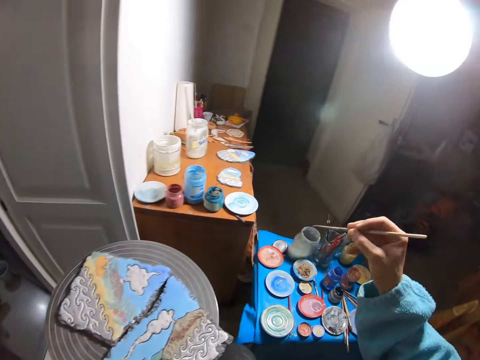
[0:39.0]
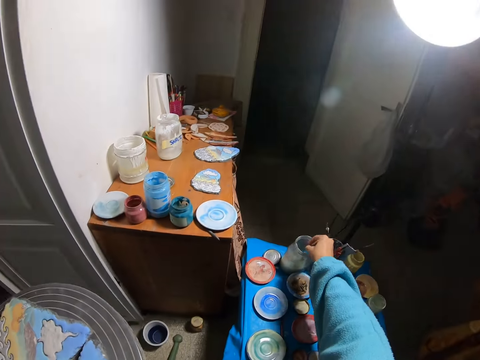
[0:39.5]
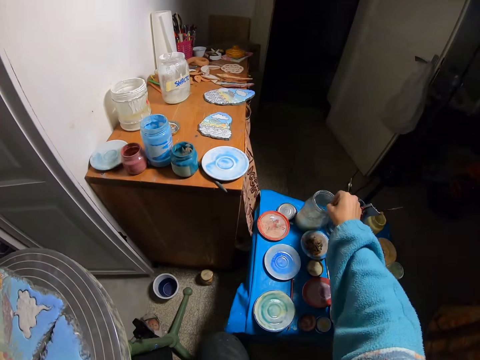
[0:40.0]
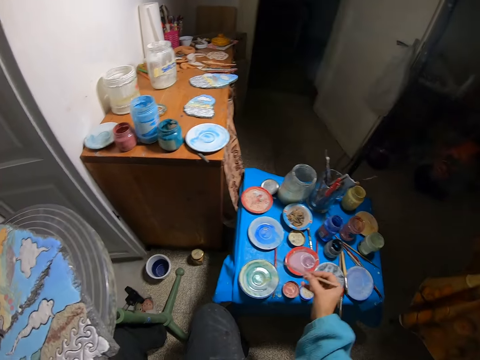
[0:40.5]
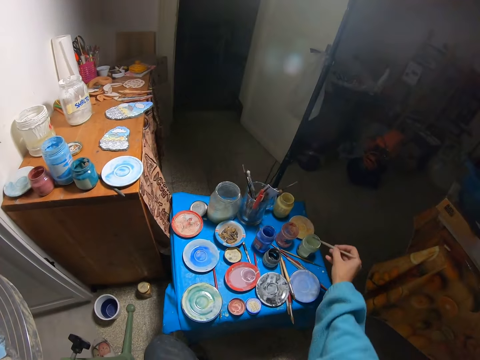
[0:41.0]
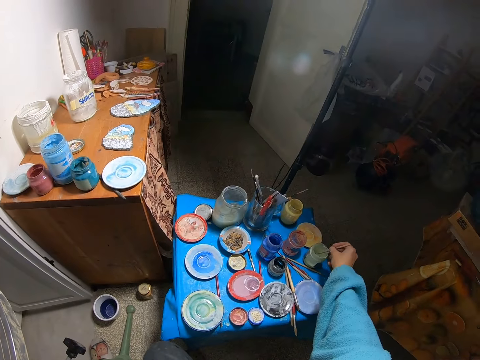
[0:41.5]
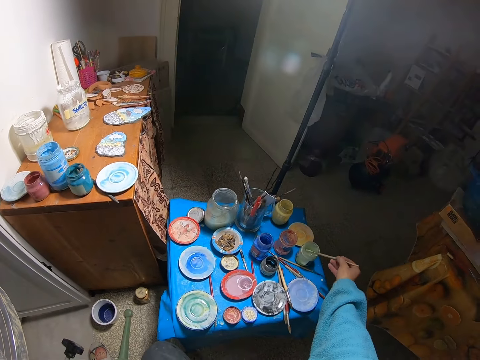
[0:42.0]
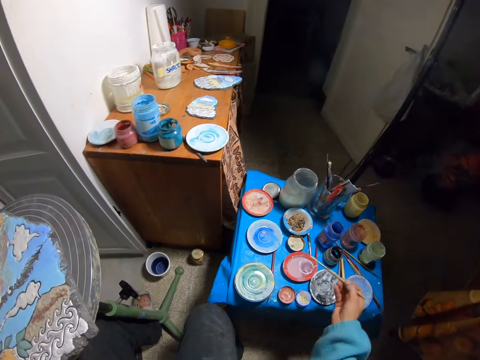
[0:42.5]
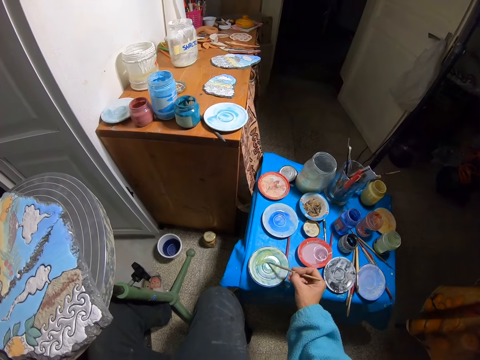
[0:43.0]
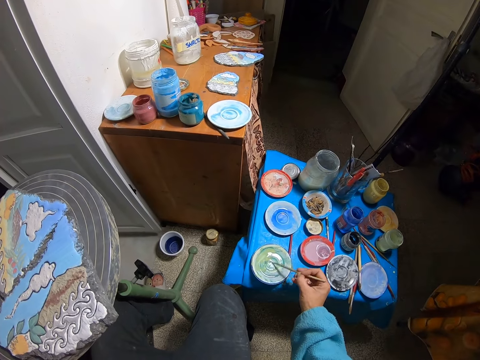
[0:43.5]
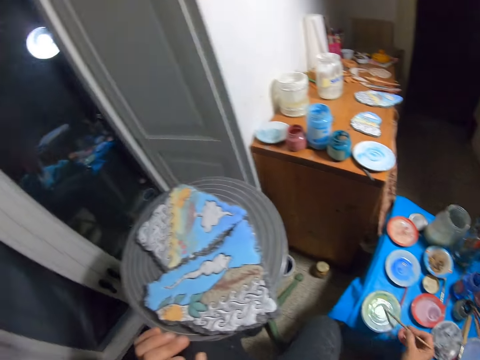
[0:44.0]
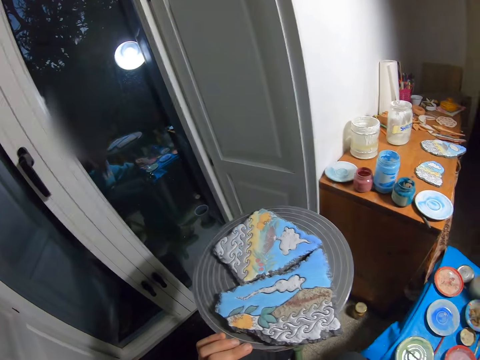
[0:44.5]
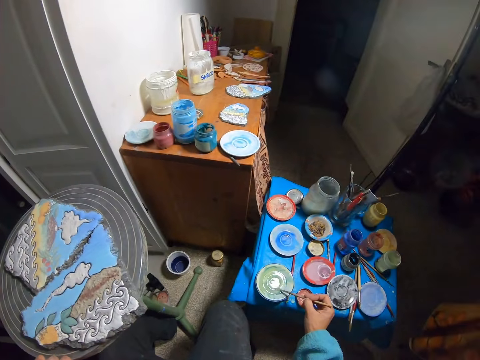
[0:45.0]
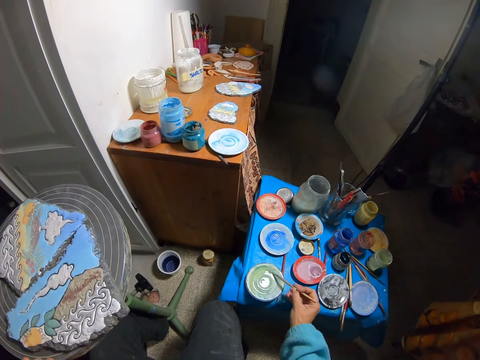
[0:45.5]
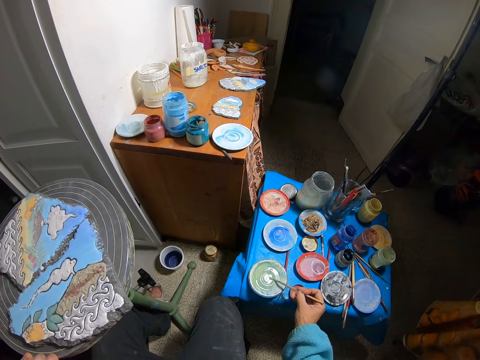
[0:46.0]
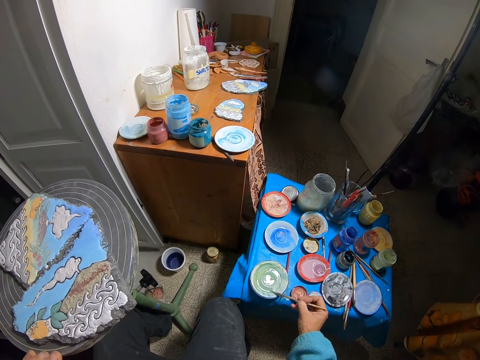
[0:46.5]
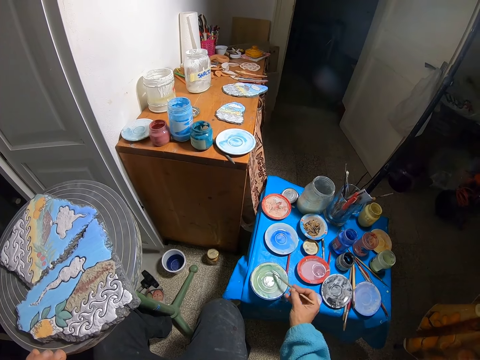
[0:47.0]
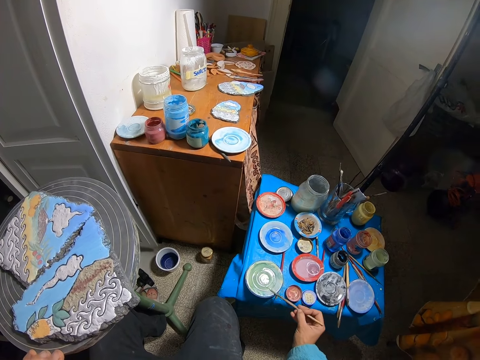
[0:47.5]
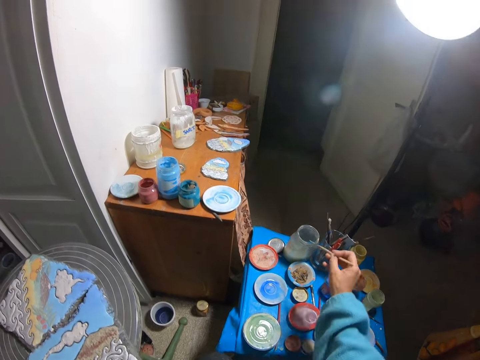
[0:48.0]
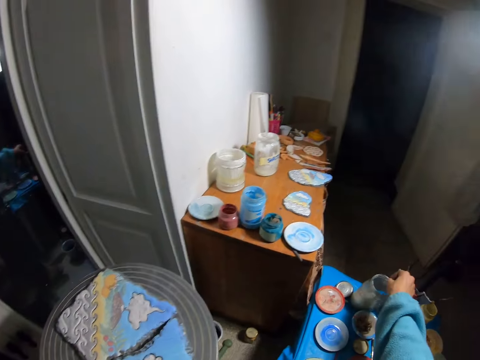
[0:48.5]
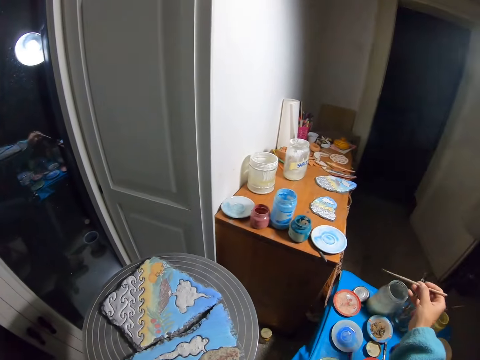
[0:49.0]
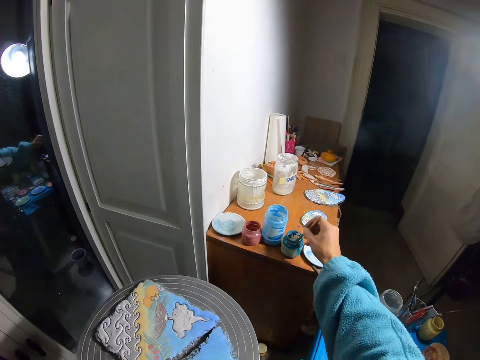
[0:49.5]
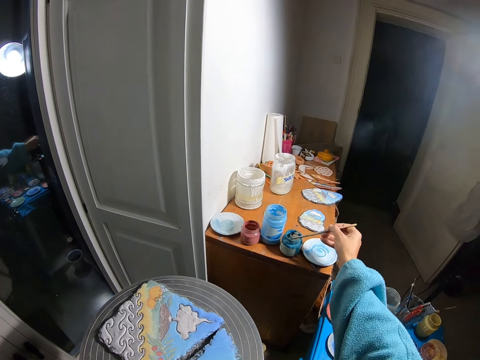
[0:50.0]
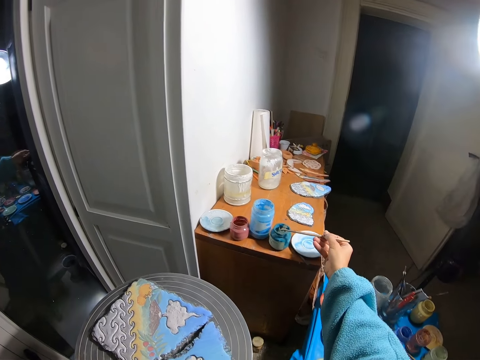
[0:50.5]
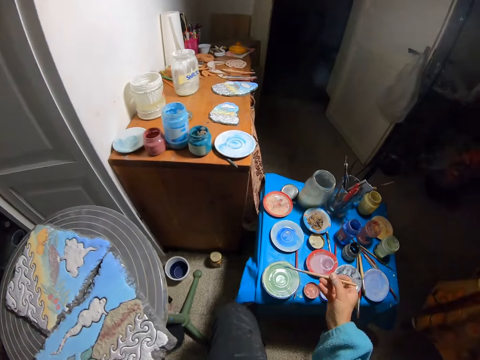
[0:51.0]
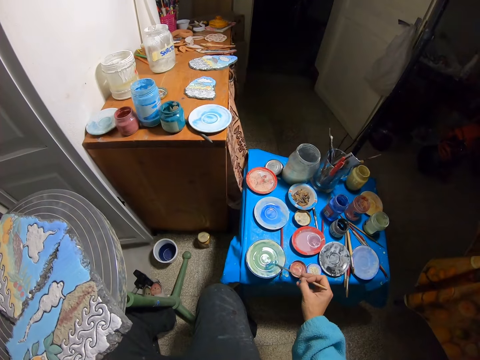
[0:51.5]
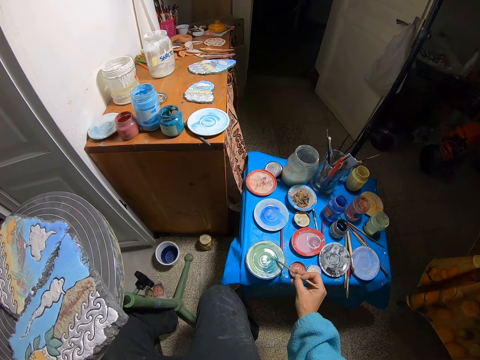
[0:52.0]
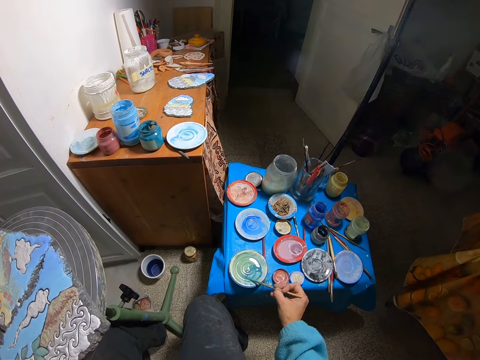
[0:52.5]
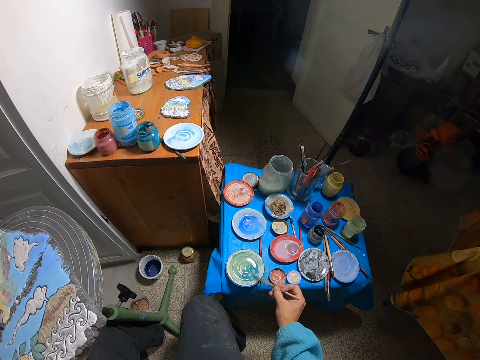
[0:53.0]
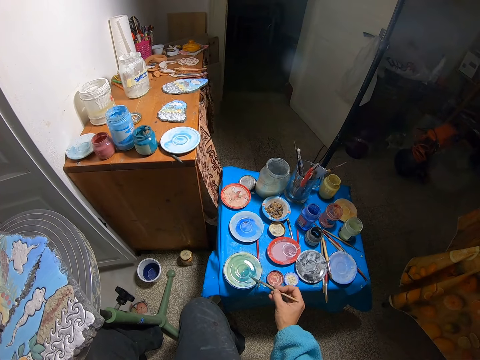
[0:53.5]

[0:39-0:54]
The camera wearer puts the paint brush in the bottle with his right hand. He wipes the brush. He puts the paint brush in the paint bottle with his right hand. He rubs the paint brush on a paint plate with his right hand. He puts the paint brush in the bottle with his right hand. He puts the paint brush in the paint bottle with his right hand. He rubs the paint brush on the paint plate with his right hand.

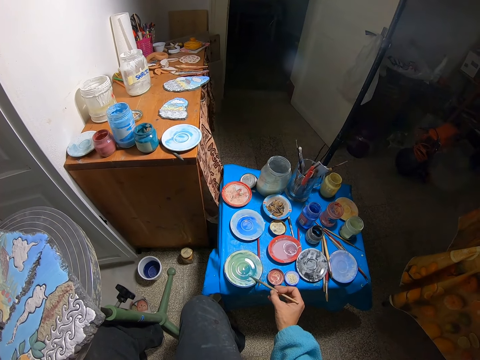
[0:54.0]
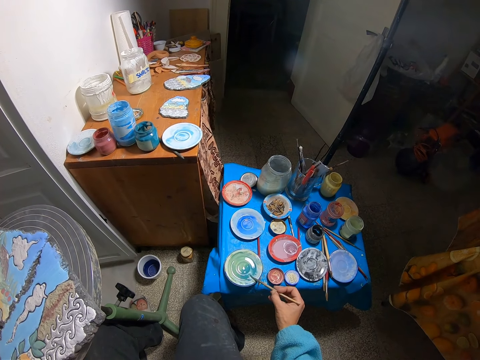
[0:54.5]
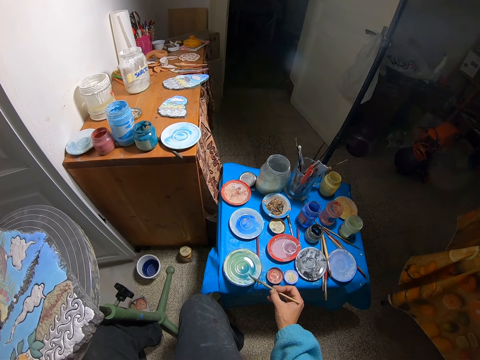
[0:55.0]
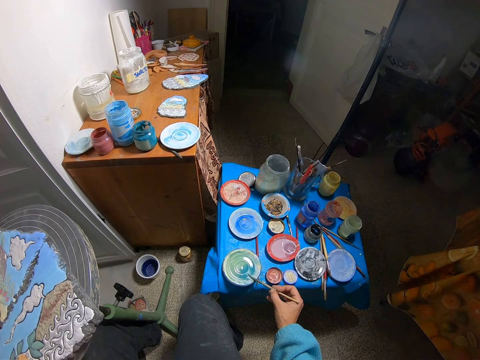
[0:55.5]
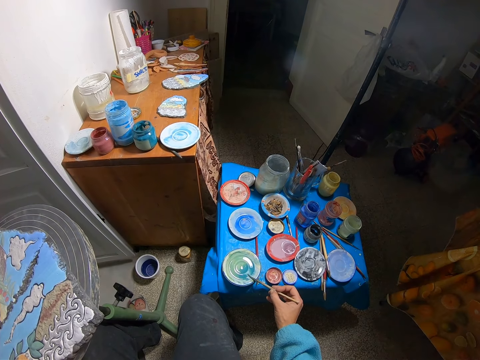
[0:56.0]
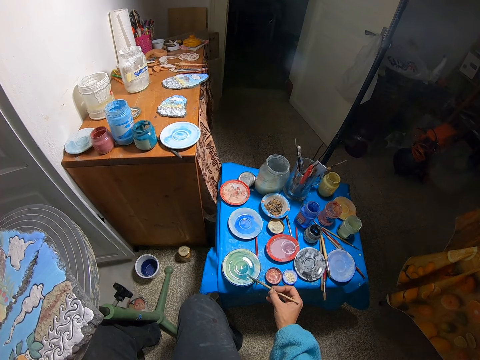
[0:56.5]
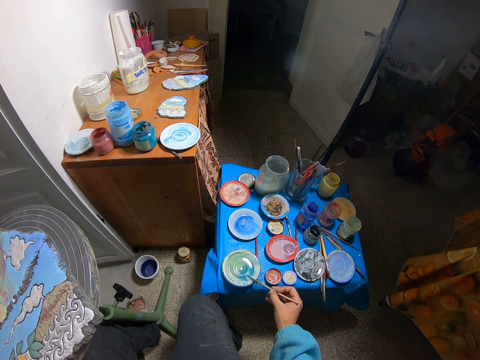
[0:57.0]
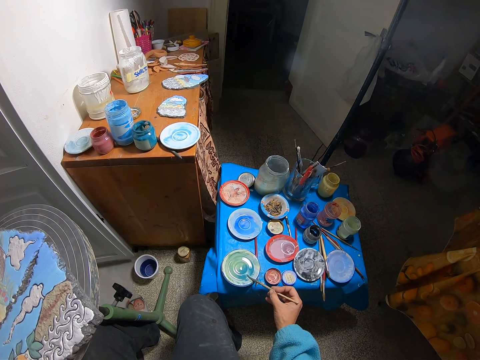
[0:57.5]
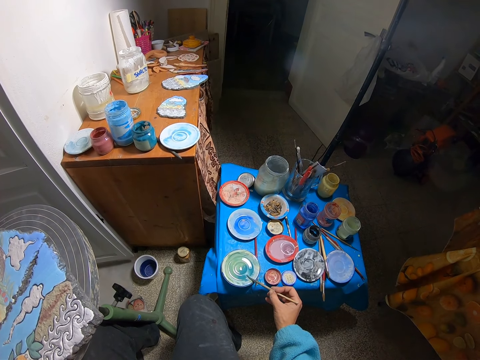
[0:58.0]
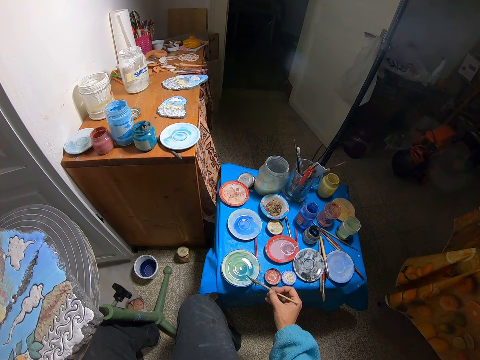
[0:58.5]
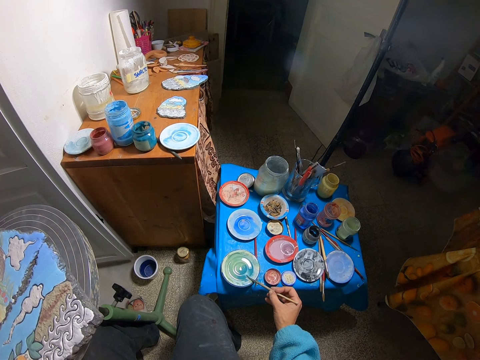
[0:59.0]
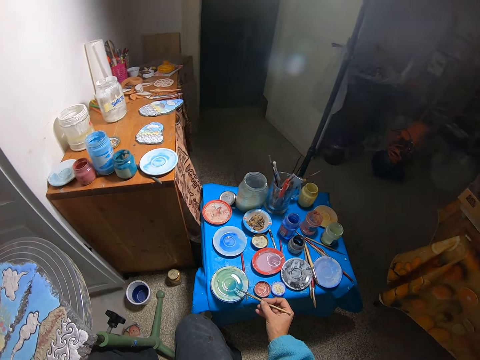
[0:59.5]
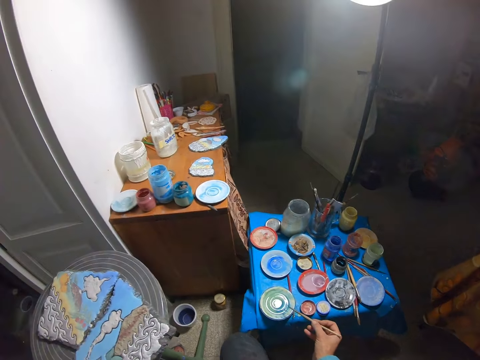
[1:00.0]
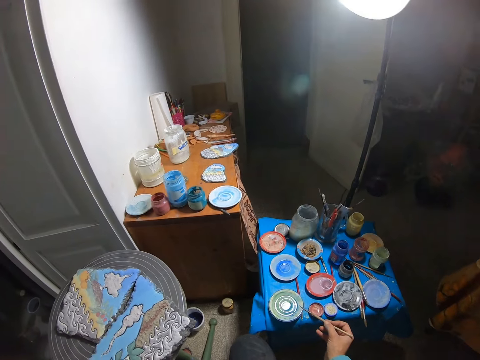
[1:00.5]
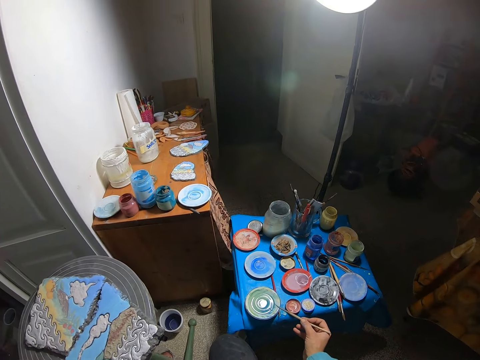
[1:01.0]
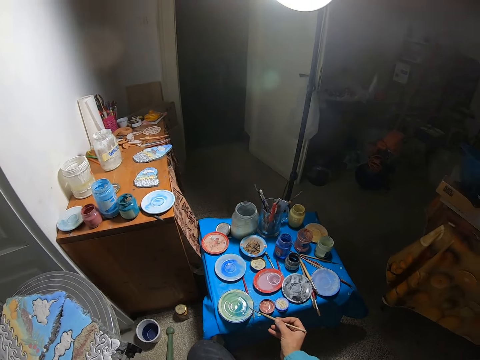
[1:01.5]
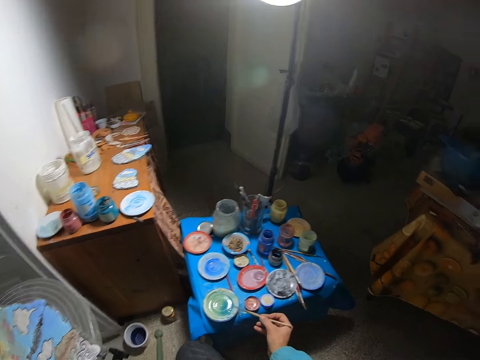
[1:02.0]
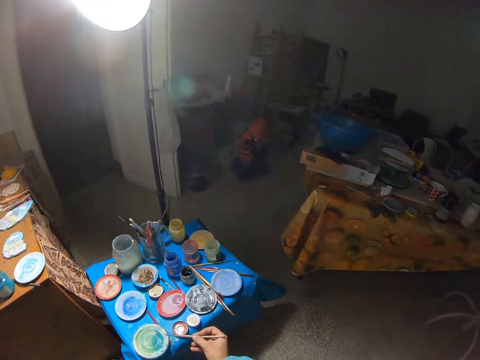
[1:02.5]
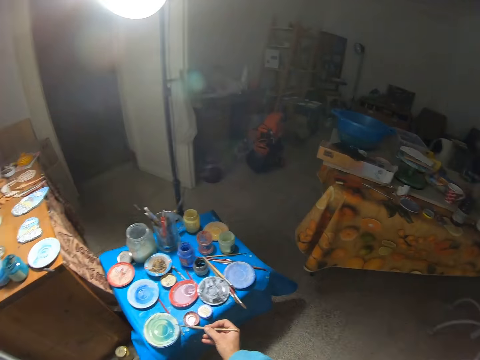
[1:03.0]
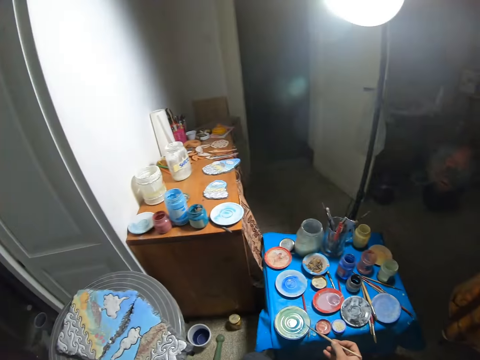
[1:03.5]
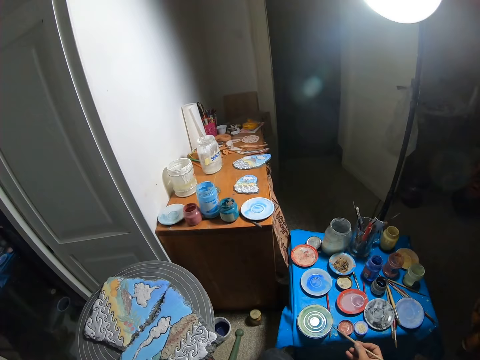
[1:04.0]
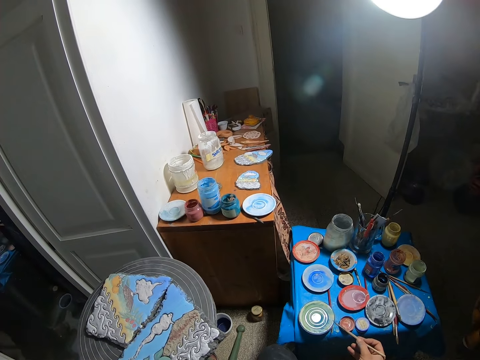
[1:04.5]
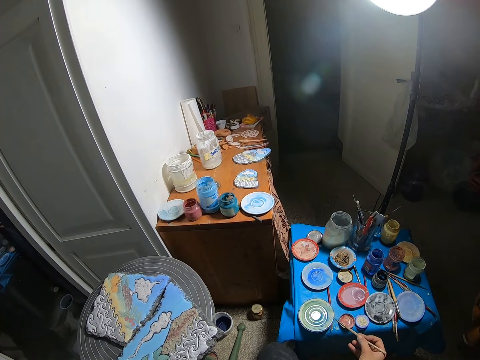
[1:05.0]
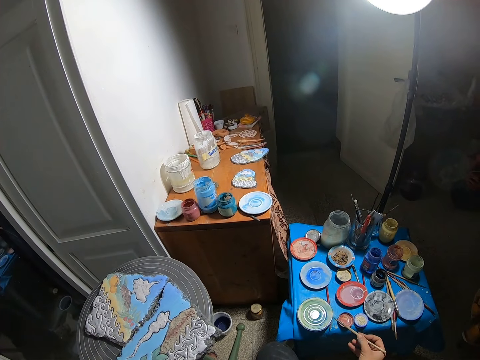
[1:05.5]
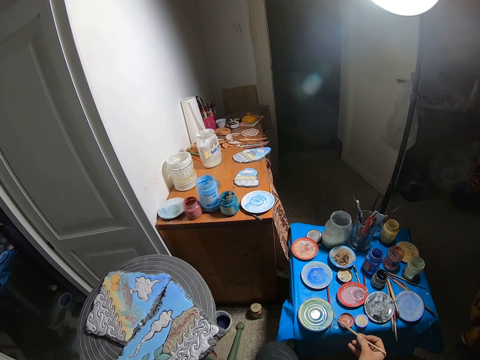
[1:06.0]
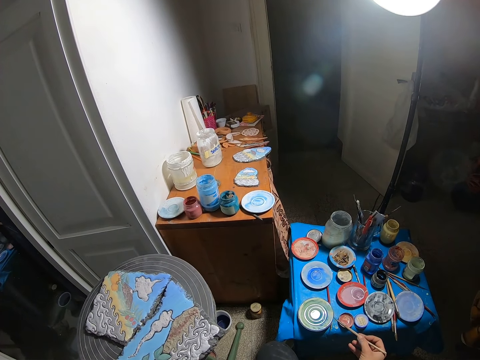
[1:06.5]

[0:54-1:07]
The camera wearer looks around the house.
